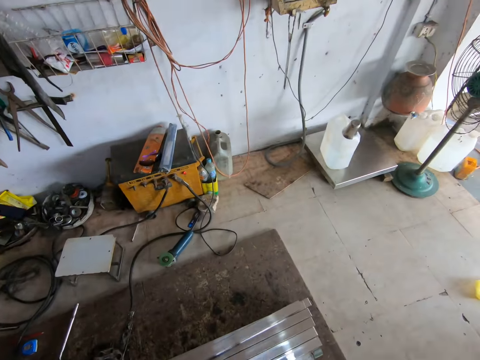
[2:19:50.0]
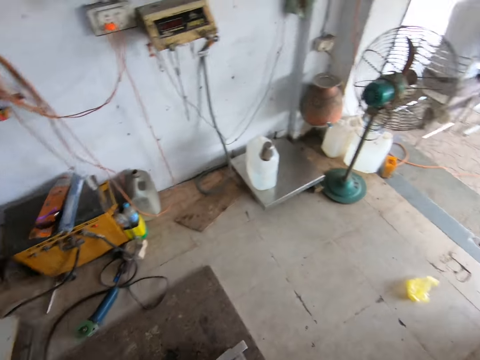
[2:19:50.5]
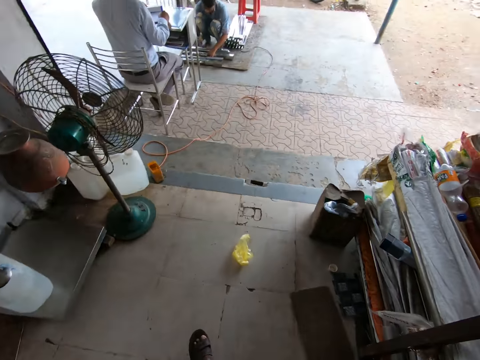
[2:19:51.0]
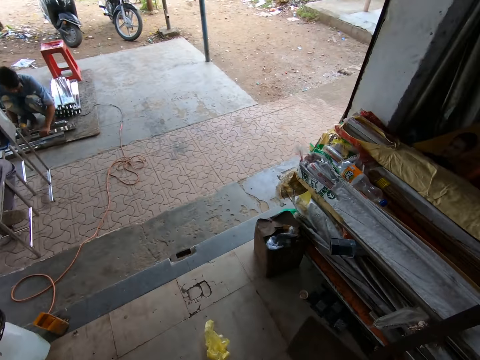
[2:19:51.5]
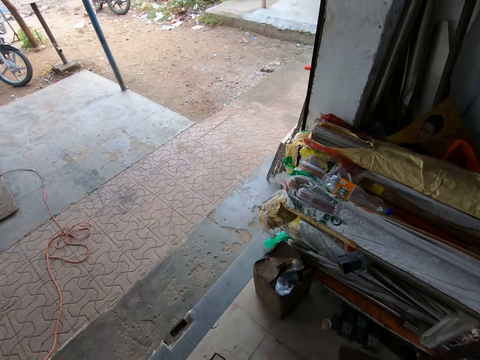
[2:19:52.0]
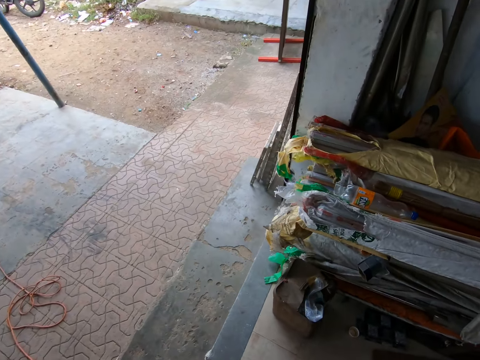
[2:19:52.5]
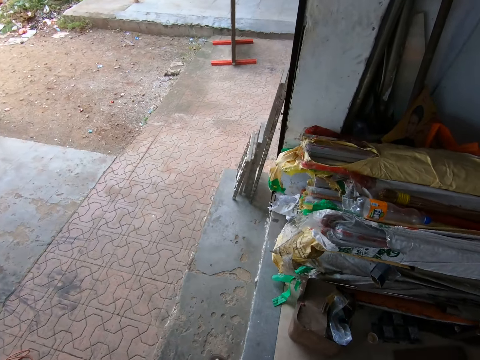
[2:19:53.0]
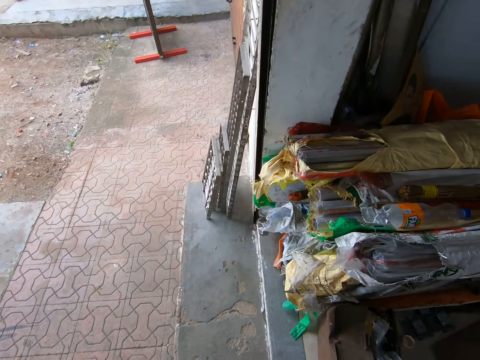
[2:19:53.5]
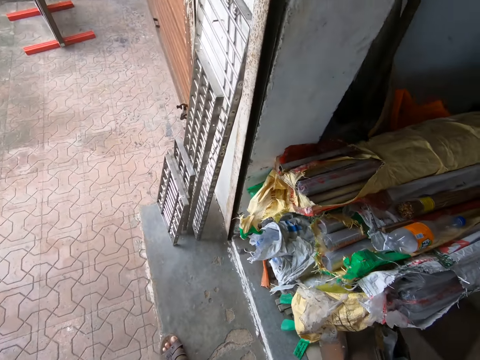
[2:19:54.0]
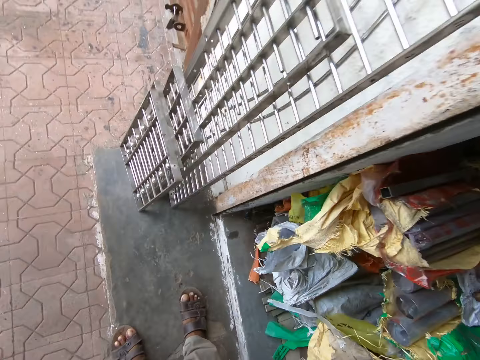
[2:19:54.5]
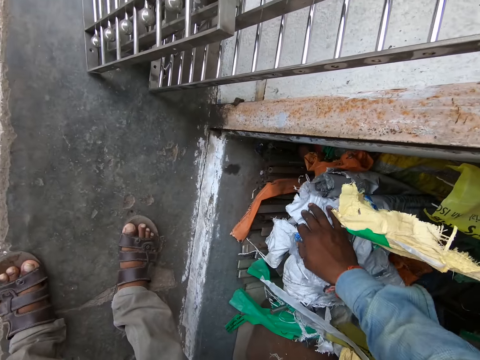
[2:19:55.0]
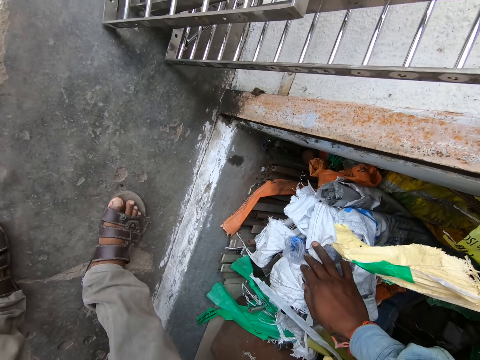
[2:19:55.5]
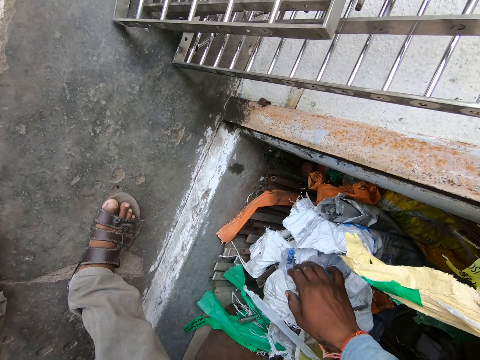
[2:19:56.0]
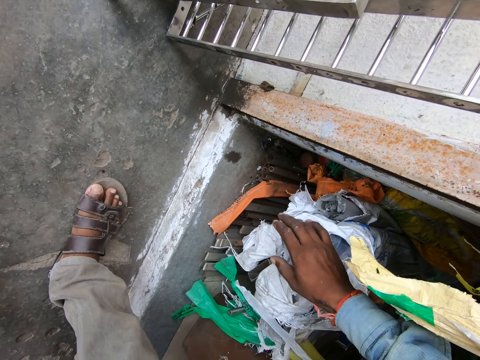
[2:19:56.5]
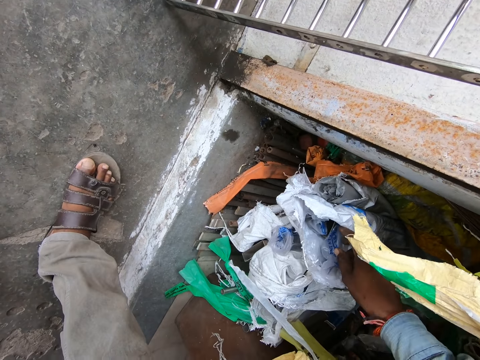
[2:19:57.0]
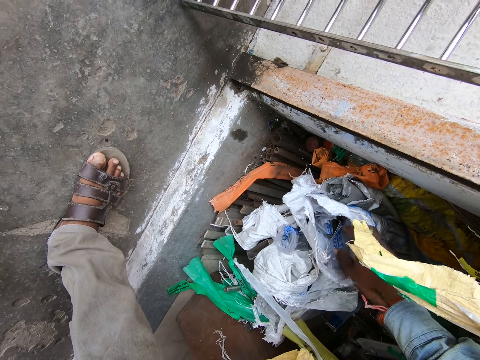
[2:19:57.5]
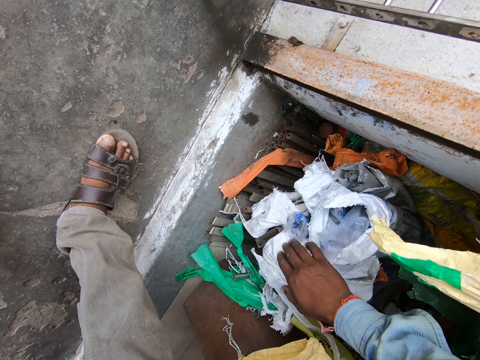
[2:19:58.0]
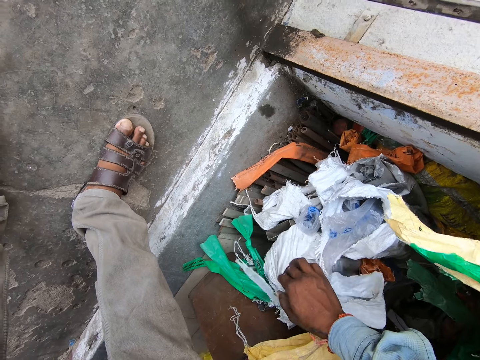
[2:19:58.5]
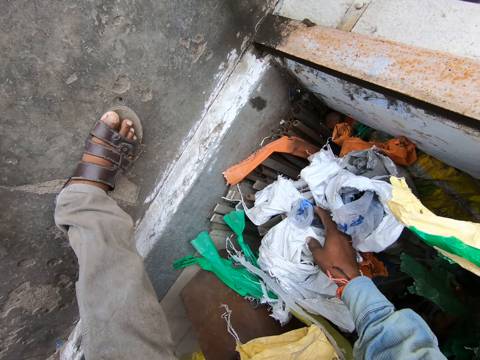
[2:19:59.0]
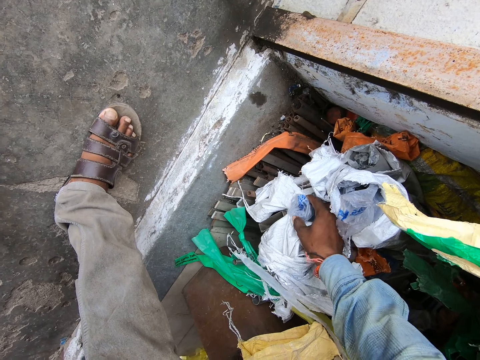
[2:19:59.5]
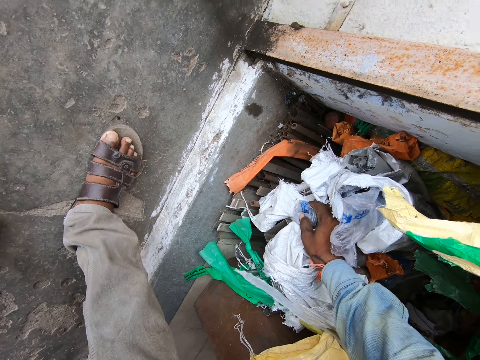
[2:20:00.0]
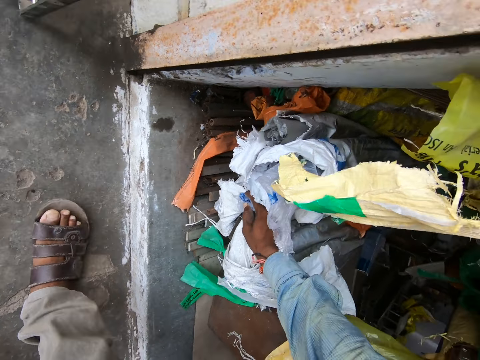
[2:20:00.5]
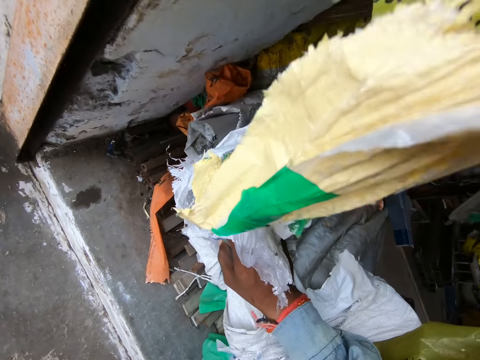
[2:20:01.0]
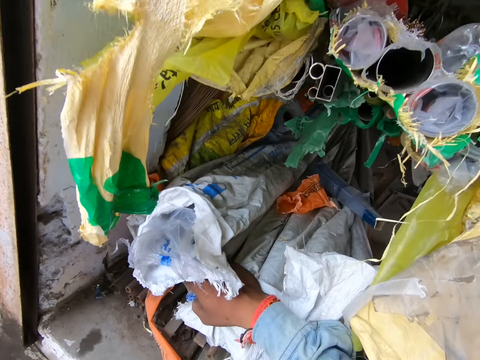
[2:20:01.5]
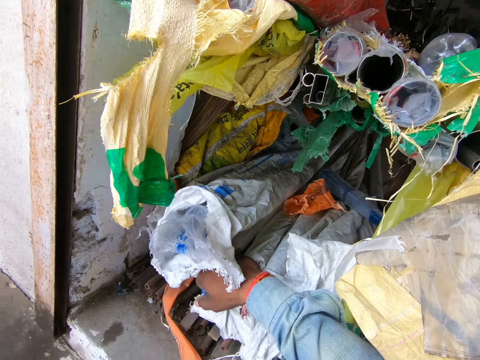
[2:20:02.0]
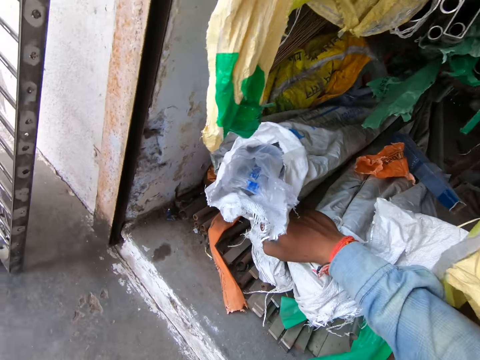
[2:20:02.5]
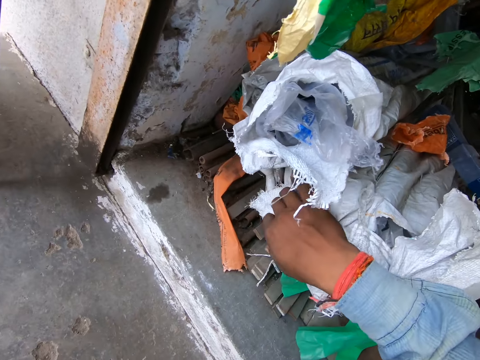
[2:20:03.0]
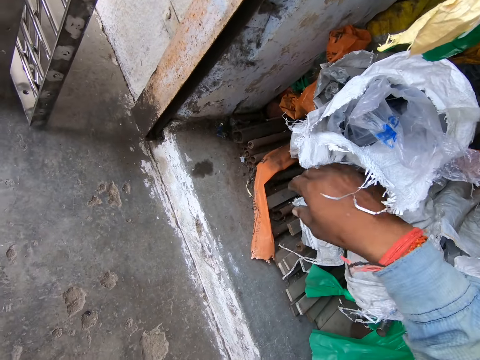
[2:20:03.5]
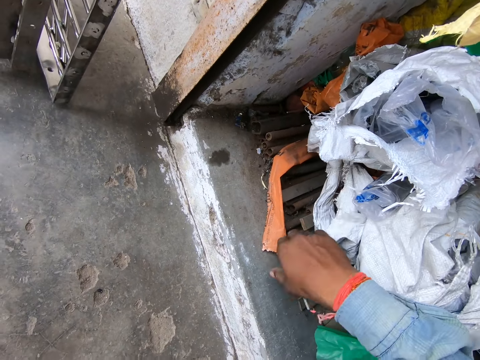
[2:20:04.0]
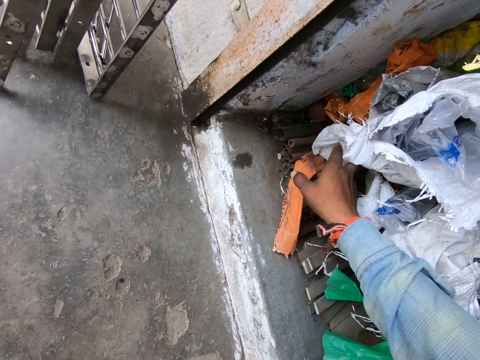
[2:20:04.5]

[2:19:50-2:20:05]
The camera wearer looks at the metal bar. He walks around hardware. He touches some plastic sacks with his right hand. He searches around metal bars. He holds an aluminum pole in a plastic sack with his right hand.

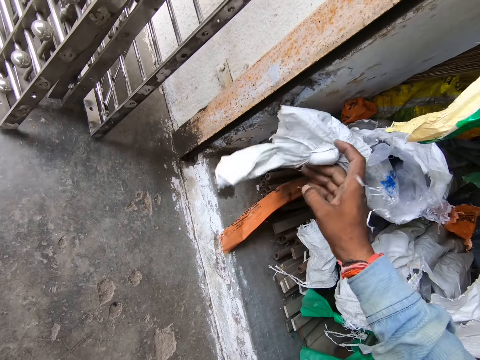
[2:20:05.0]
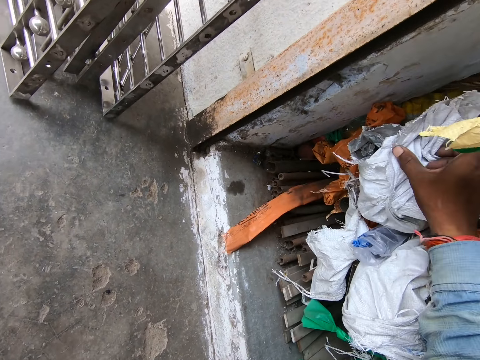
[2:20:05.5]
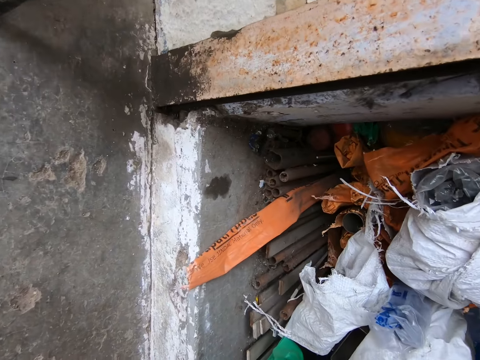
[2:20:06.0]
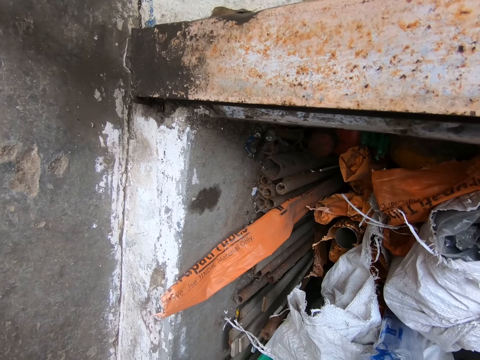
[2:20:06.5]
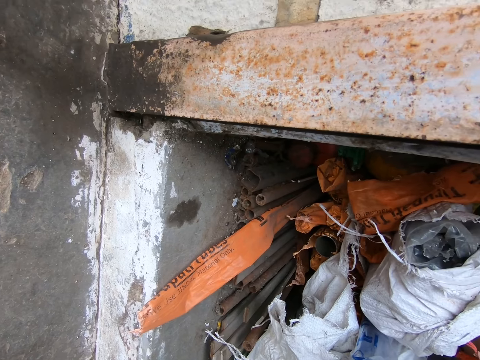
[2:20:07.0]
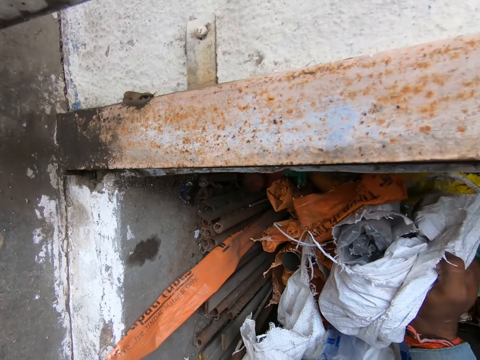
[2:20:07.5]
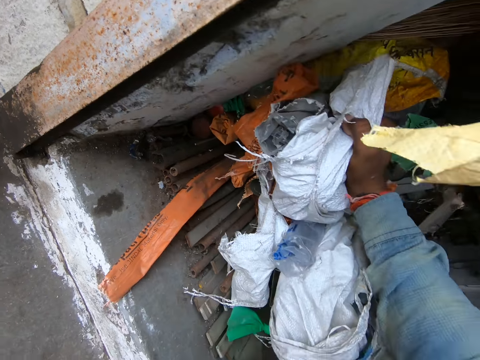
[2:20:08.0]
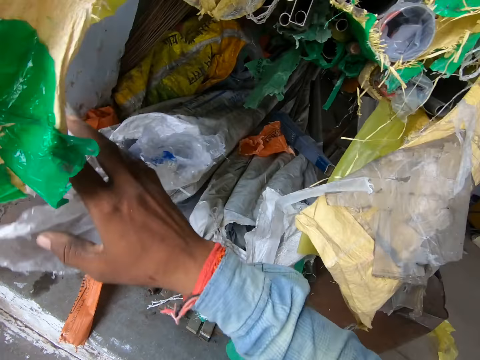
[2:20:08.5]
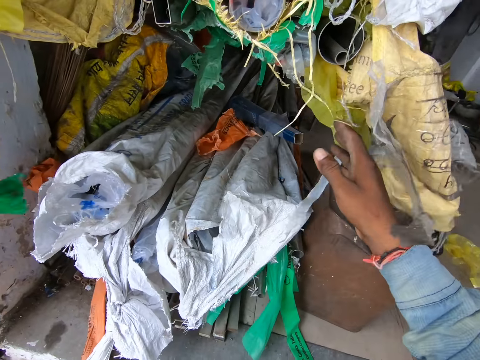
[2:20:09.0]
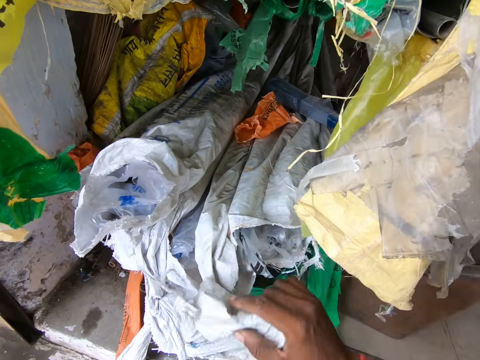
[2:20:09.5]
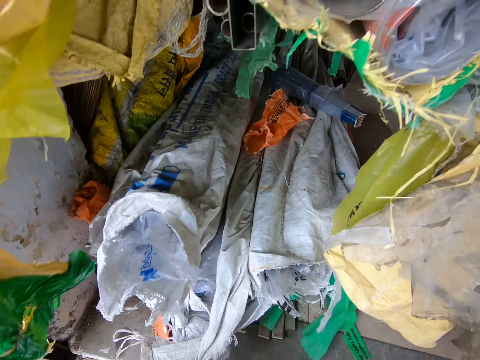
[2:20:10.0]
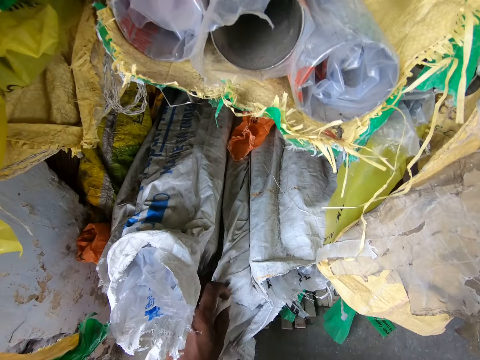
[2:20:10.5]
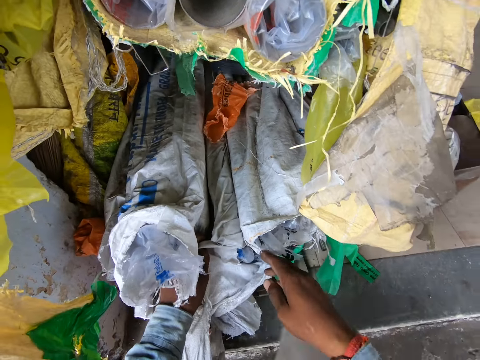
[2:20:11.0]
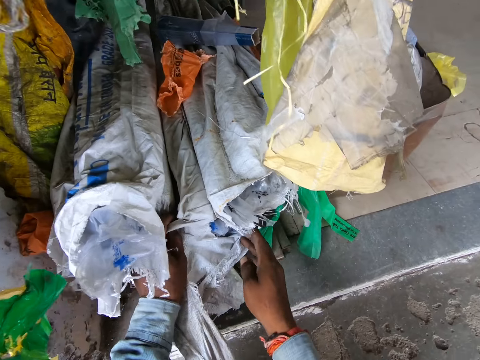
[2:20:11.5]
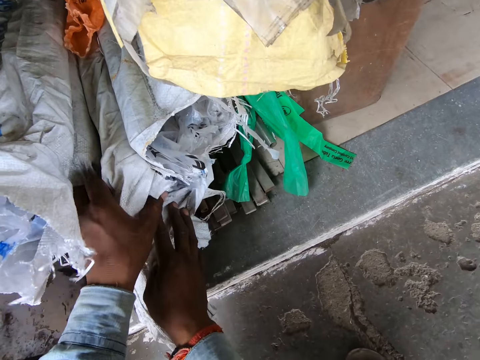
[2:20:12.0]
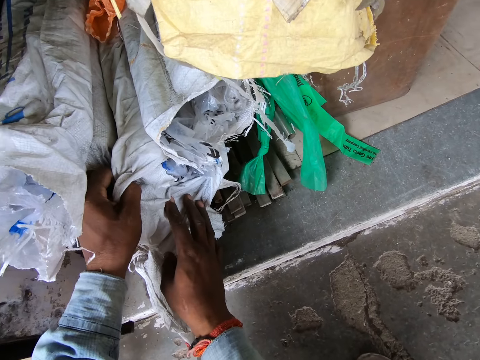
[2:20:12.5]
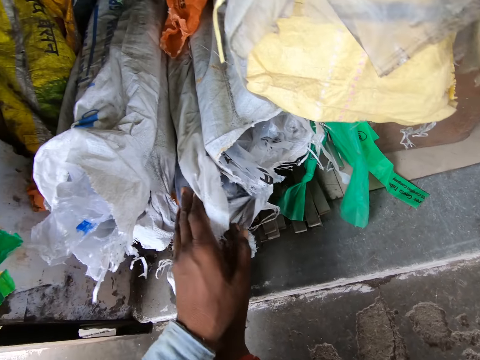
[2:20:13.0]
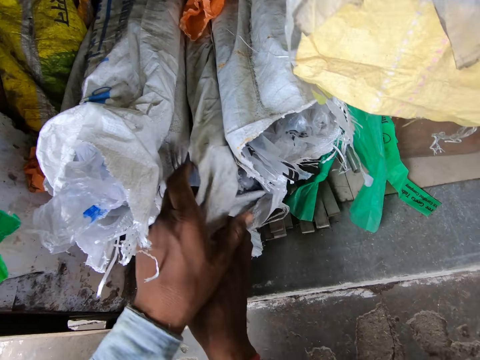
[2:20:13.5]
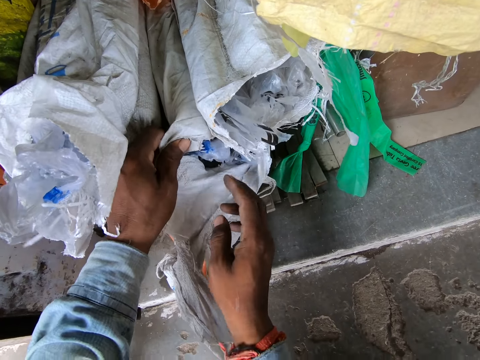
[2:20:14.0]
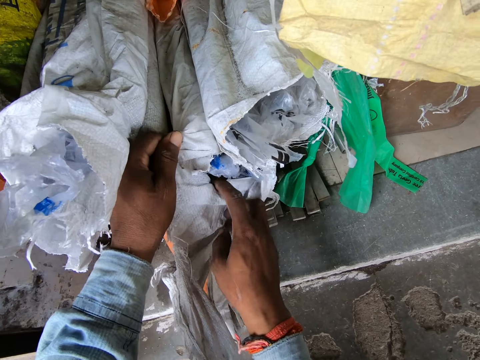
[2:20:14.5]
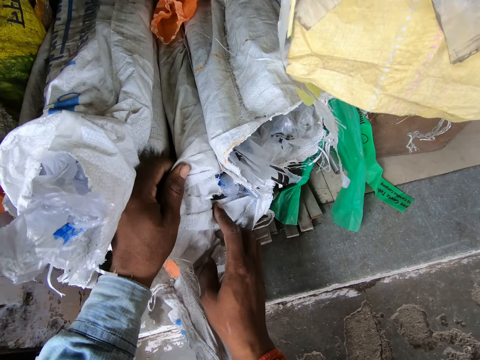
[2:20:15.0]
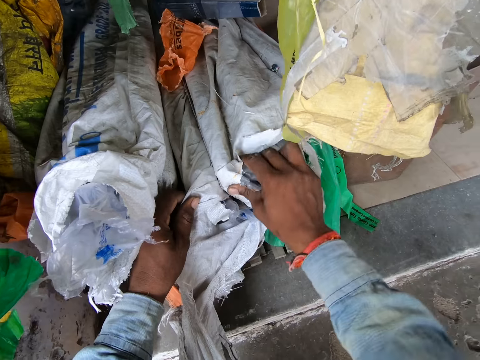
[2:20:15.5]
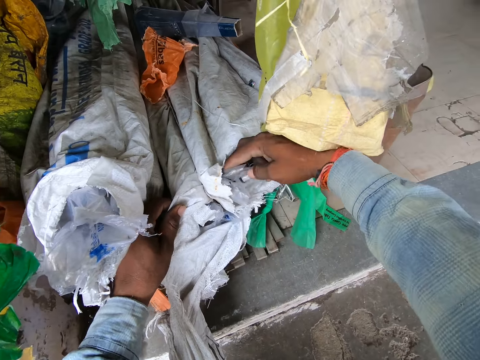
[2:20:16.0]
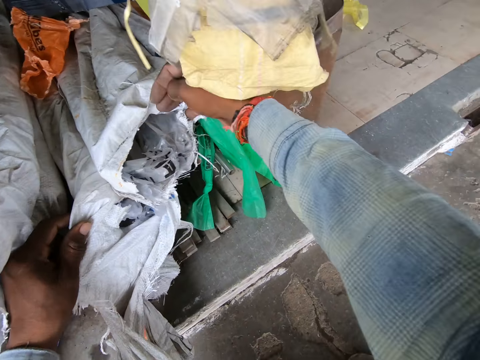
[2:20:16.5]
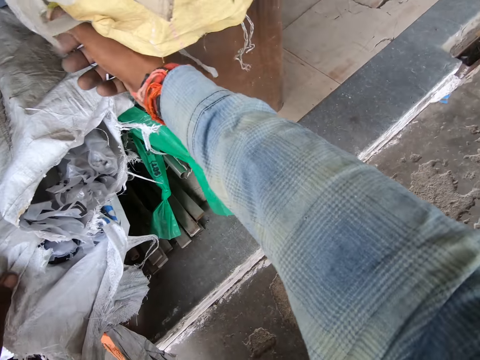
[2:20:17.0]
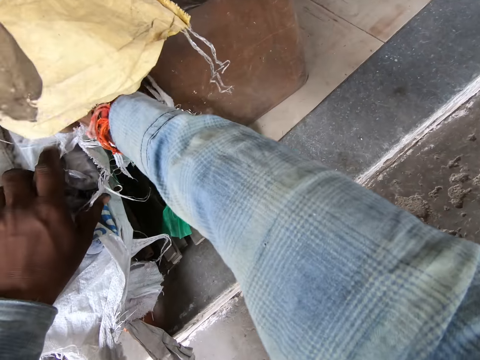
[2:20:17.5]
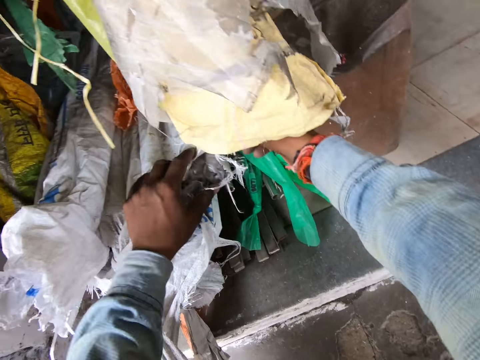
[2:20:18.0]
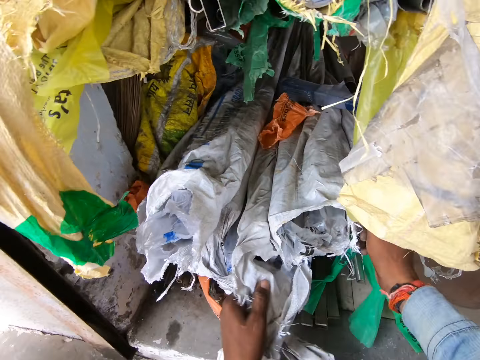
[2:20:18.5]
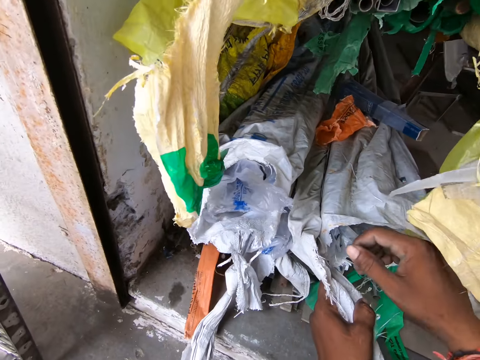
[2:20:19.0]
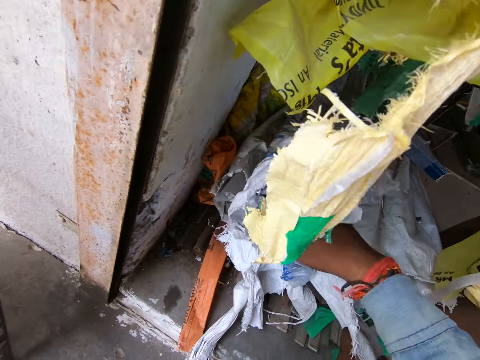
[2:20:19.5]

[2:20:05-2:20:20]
The camera wearer searches the sacks on the ground with both hands. He touches the sacks.
